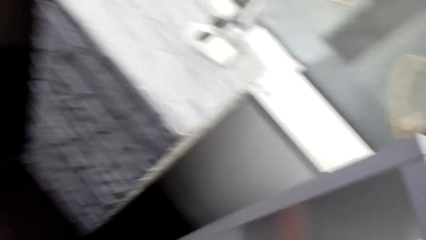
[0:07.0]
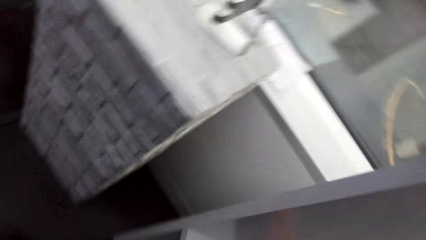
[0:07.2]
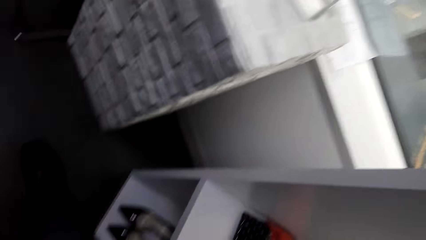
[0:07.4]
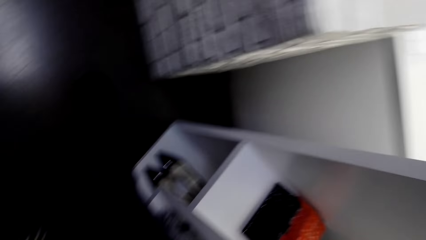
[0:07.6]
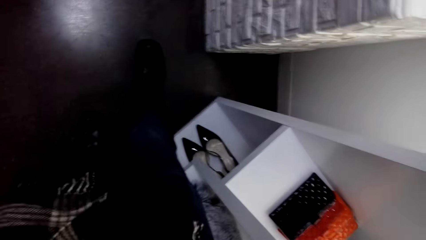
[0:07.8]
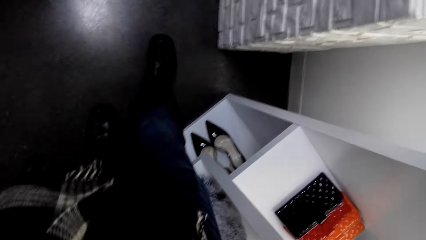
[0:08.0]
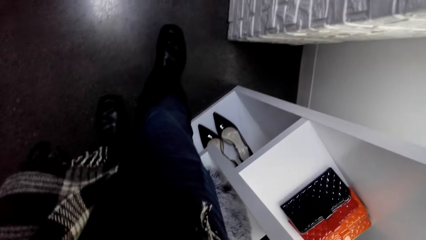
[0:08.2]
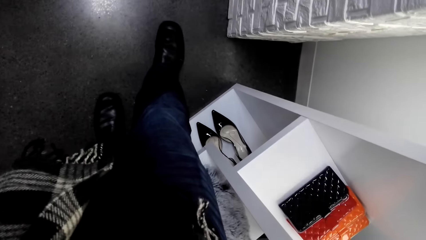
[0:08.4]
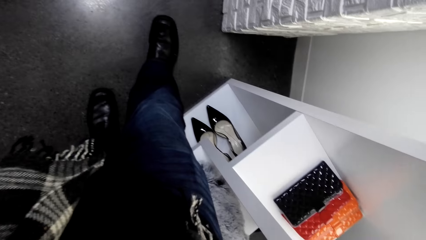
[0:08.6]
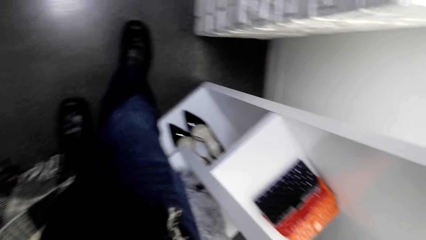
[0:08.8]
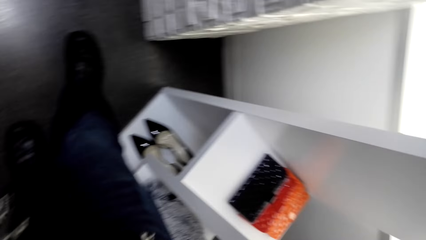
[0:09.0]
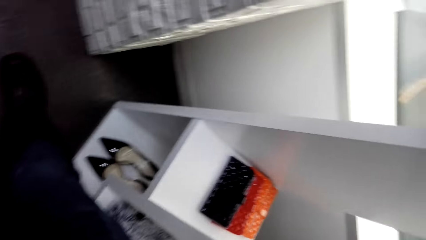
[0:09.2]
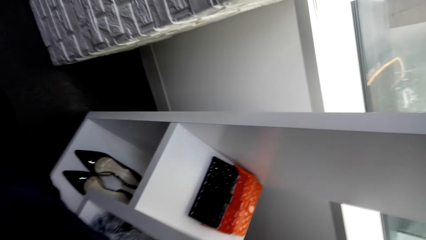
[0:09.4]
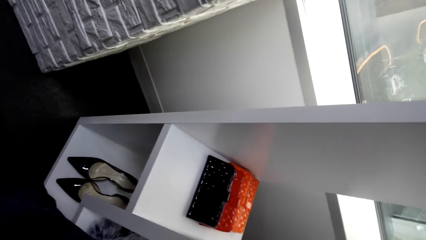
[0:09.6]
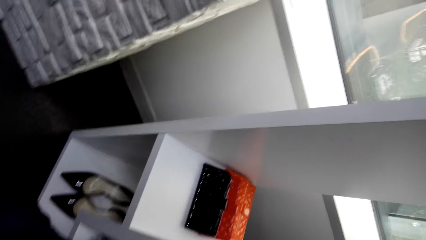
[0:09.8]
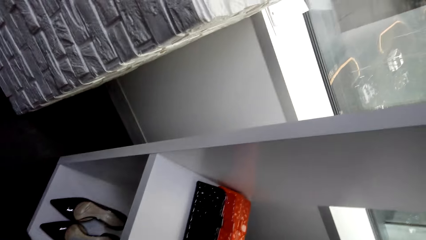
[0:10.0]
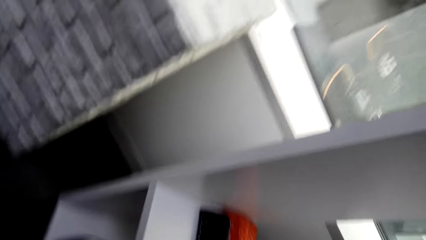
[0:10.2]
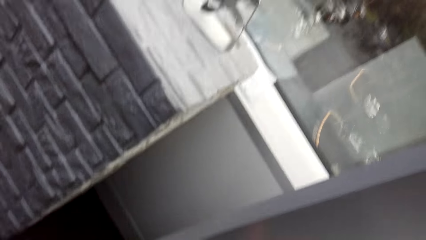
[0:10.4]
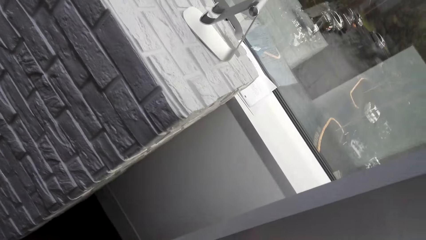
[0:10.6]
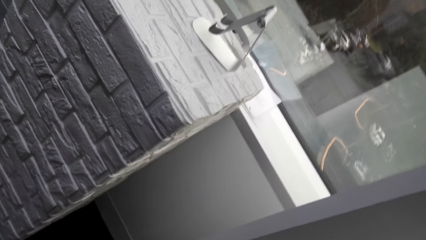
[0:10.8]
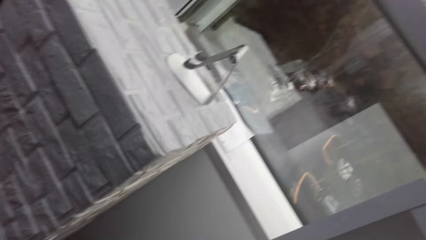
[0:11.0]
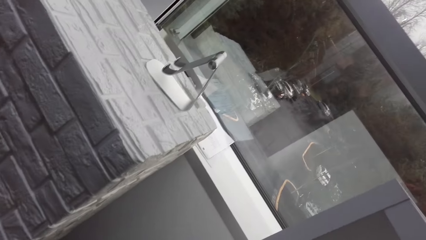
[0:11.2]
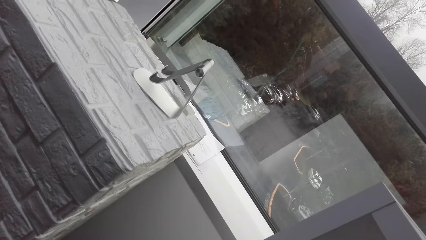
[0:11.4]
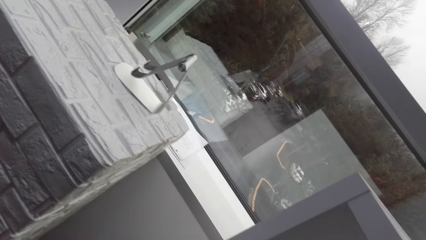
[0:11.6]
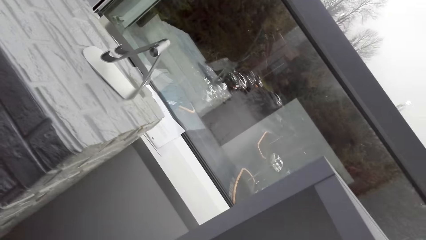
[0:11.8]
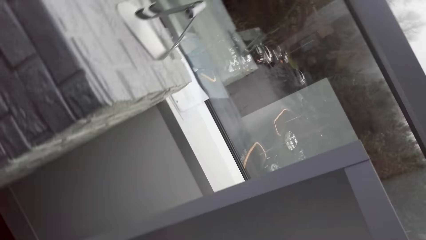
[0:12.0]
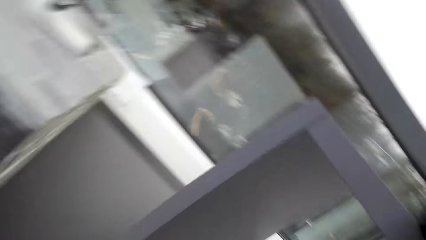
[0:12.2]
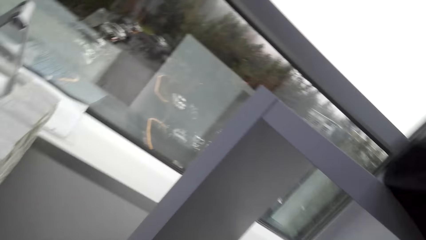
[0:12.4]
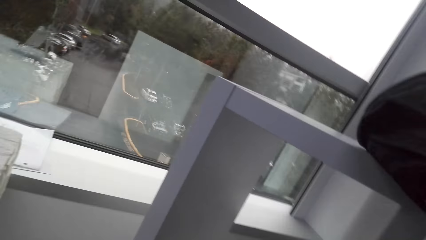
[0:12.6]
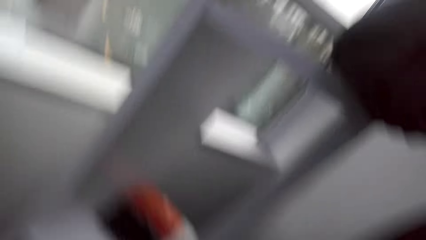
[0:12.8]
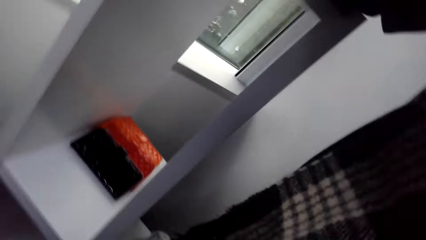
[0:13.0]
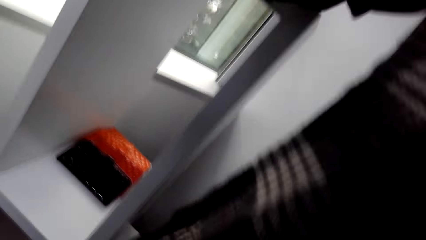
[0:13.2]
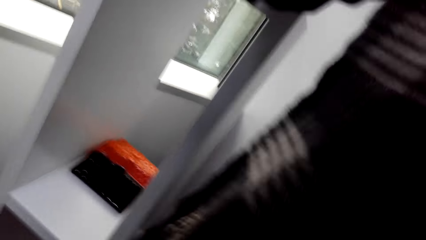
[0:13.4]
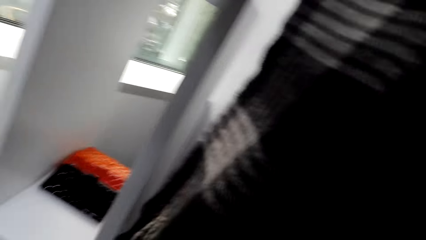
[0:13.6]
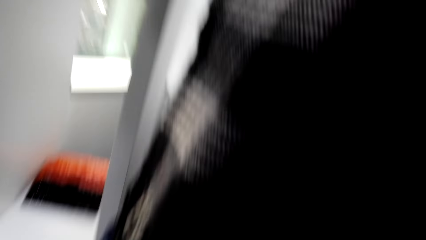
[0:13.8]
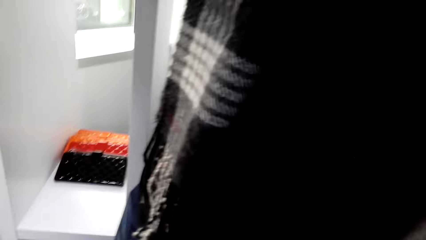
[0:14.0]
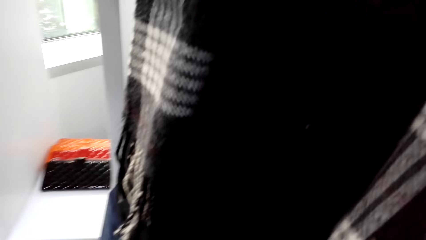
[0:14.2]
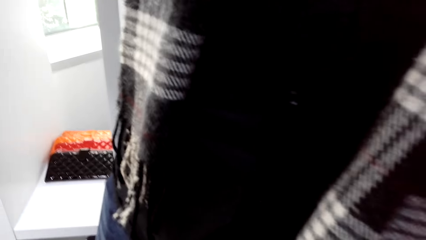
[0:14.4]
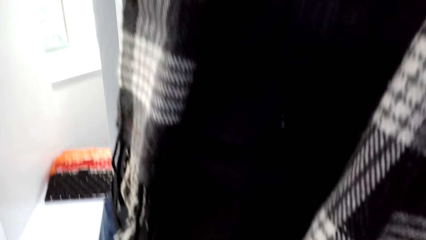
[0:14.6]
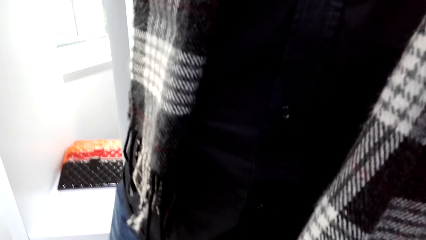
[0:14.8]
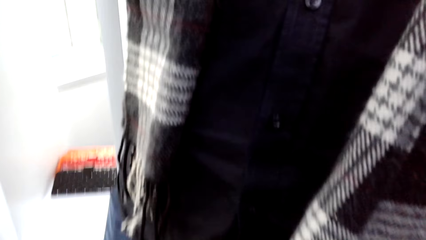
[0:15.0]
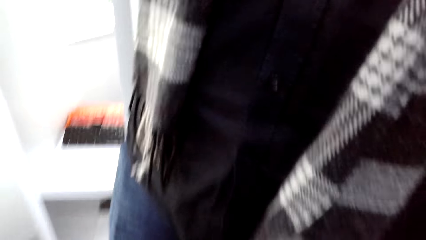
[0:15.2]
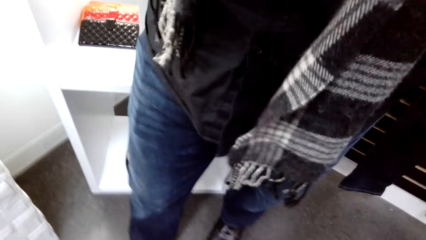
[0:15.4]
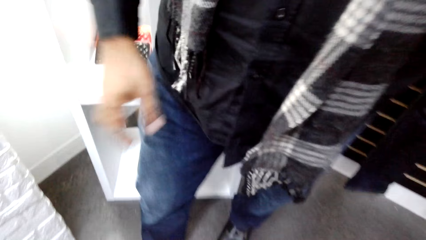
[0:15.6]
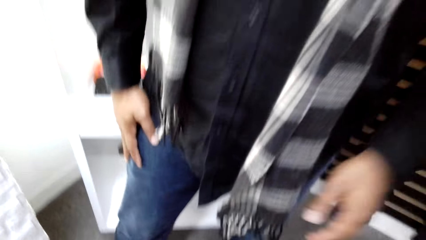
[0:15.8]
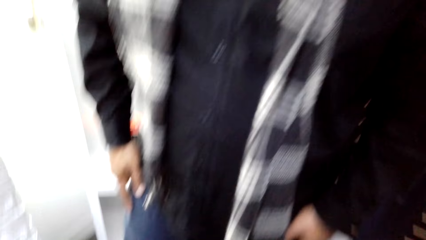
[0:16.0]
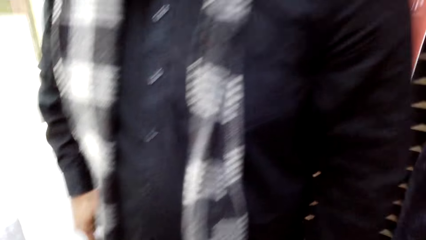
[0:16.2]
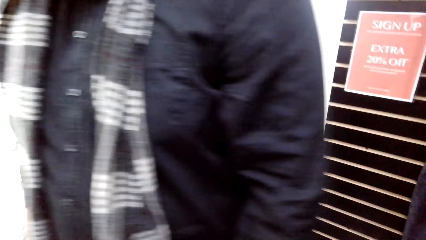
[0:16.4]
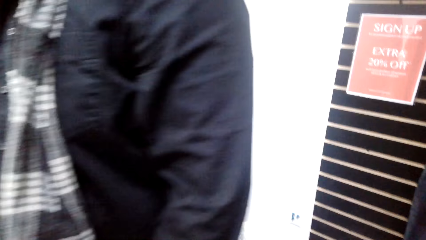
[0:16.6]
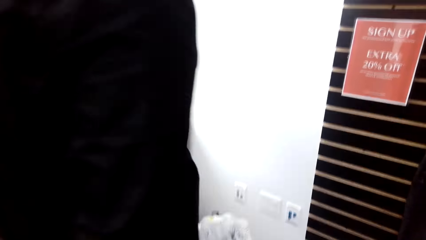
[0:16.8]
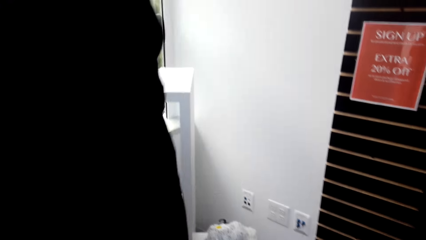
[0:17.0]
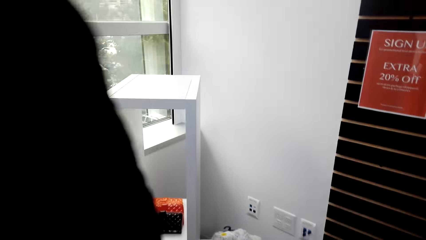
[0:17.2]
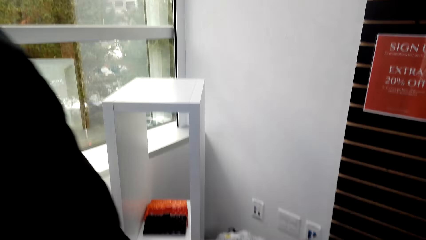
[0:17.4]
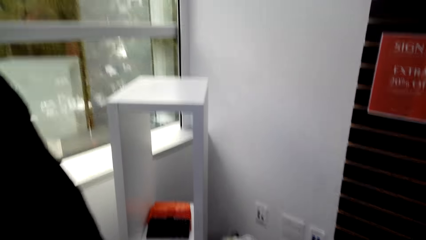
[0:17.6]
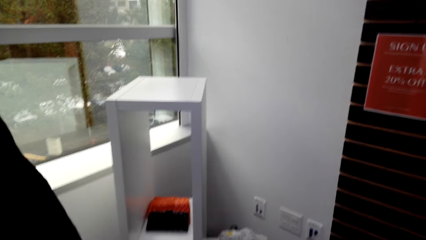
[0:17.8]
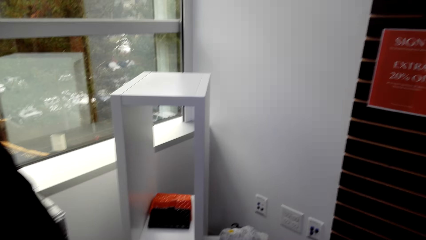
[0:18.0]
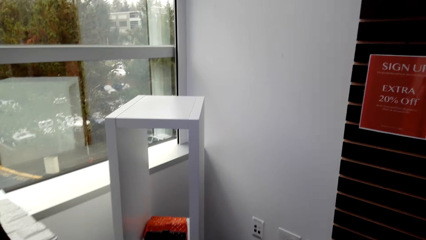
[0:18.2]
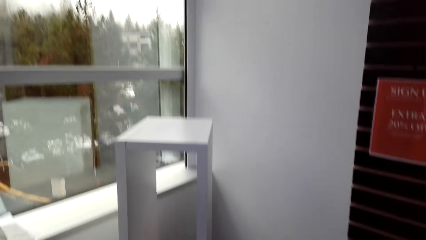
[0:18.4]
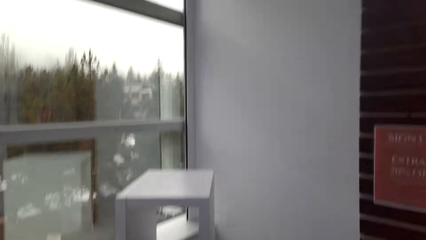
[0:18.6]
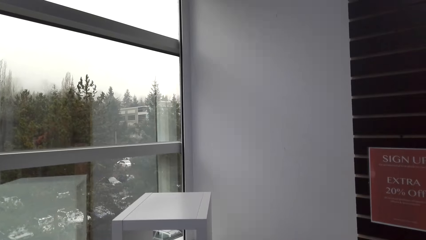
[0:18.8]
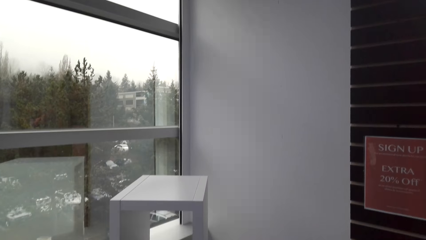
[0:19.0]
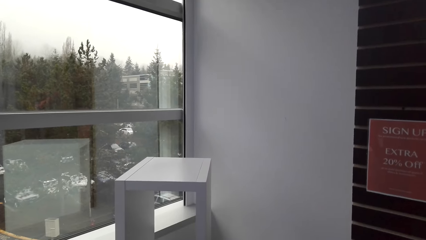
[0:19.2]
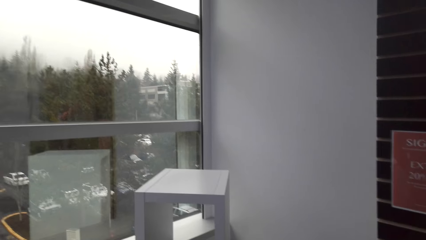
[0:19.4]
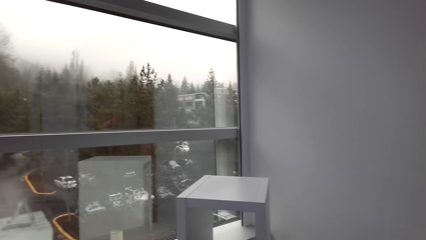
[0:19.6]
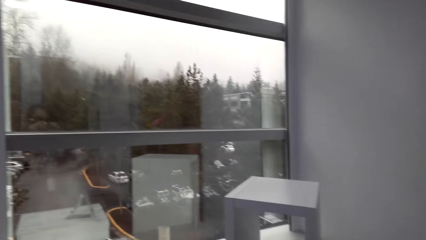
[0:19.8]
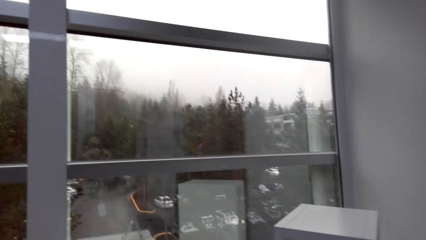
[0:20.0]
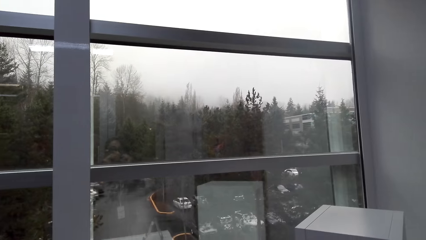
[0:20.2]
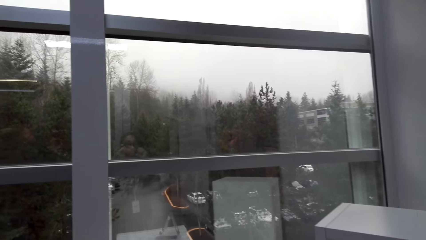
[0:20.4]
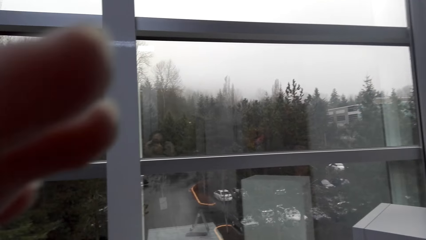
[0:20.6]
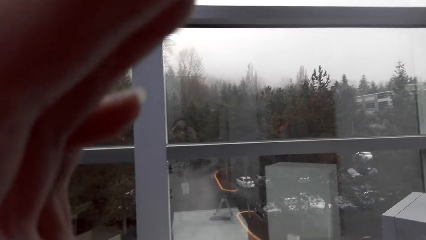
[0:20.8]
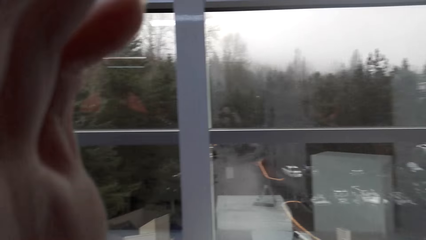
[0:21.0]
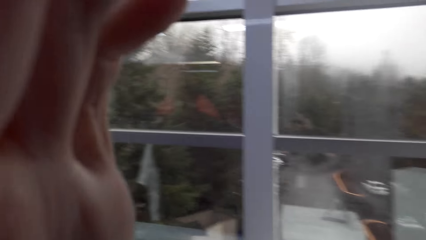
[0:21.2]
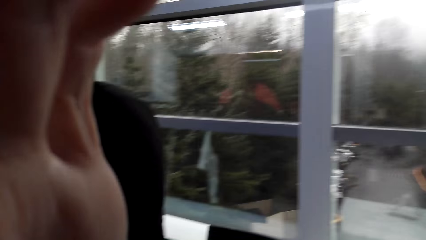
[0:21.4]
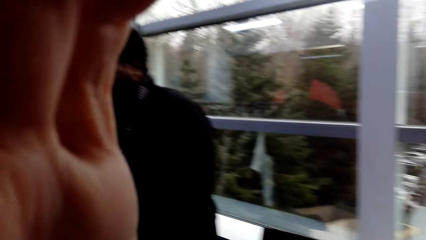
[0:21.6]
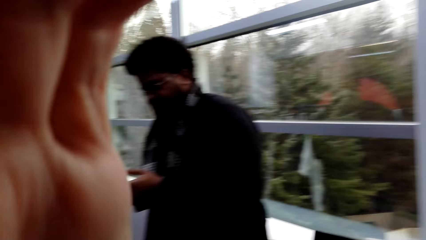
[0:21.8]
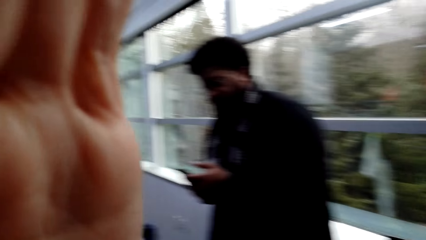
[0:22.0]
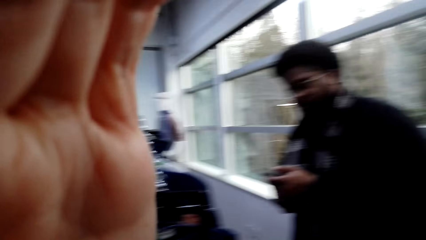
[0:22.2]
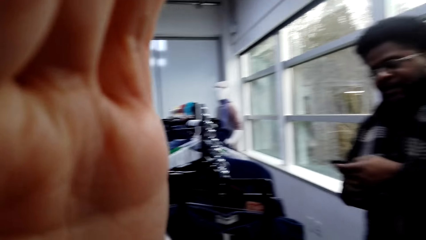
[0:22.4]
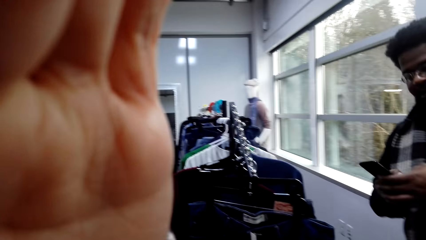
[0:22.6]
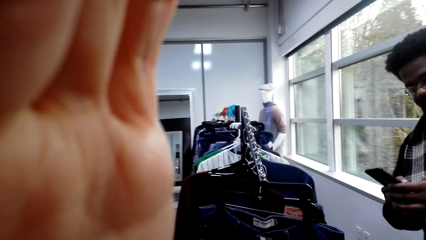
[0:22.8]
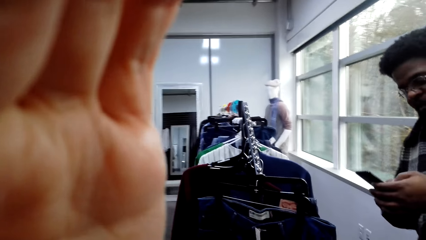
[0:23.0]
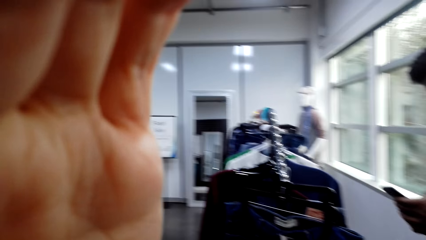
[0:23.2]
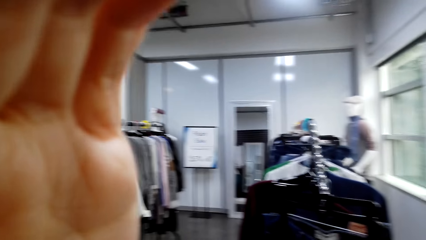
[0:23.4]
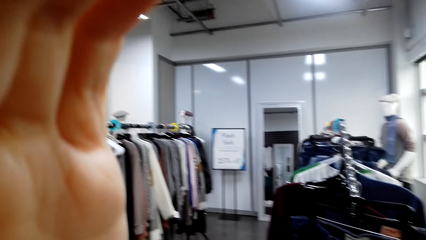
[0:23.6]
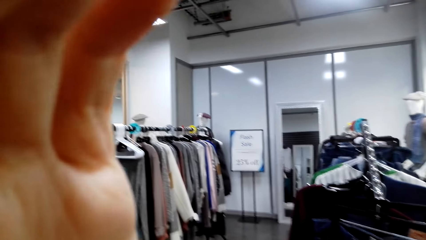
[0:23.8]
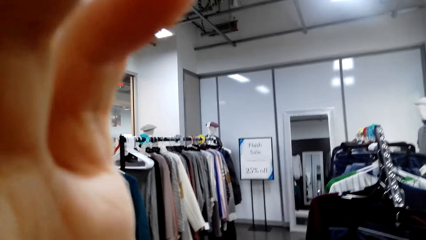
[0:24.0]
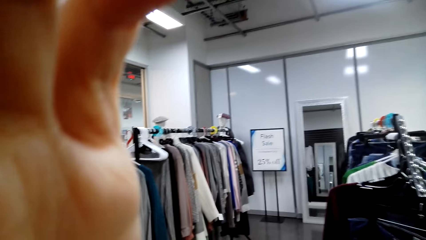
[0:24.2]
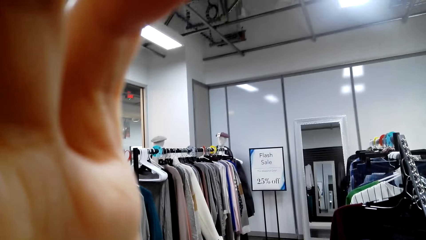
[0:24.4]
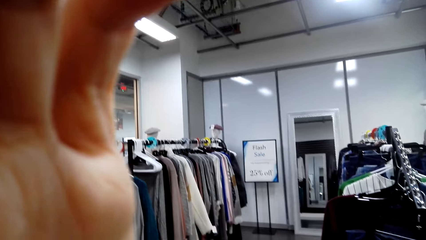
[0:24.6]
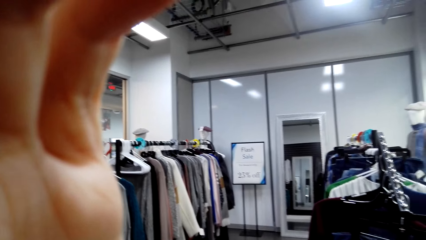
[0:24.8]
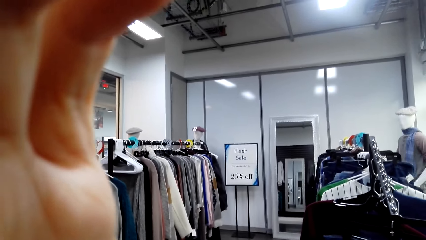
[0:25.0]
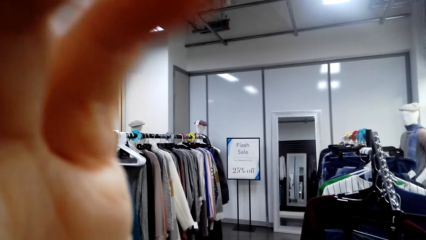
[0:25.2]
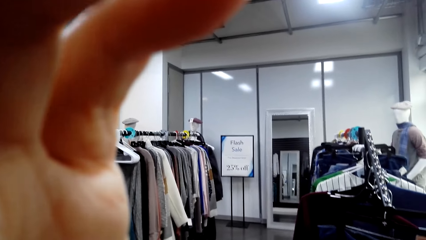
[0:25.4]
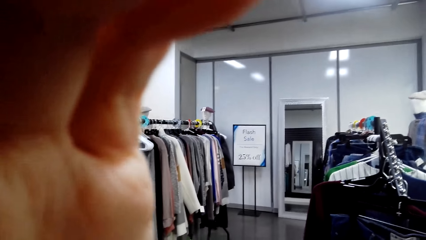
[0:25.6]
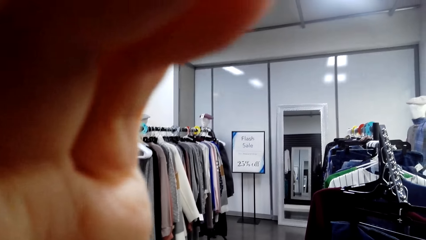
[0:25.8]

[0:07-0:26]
A person converses with the camera wearer. The camera wearer converses with the person. A man walks past the camera wearer. The camera wearer converses with another person. They hold the camera. The other person converses with the camera wearer.
